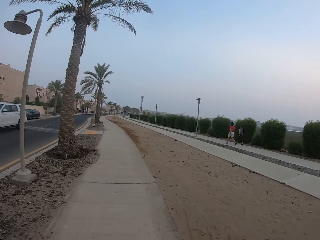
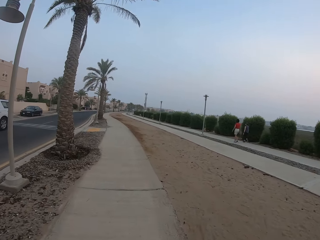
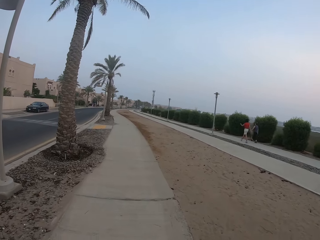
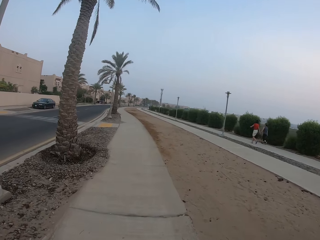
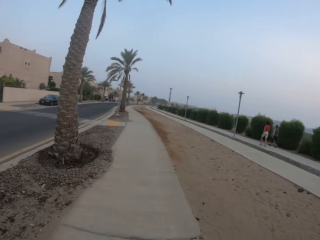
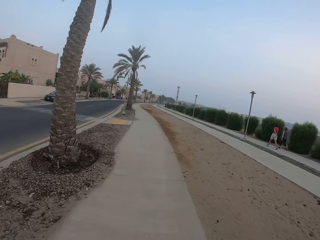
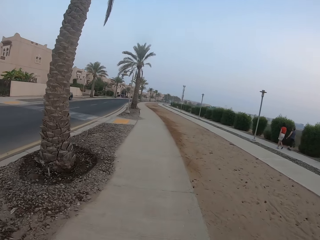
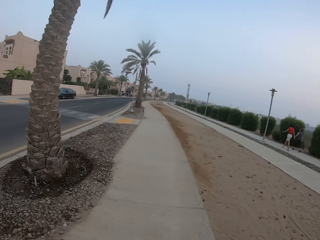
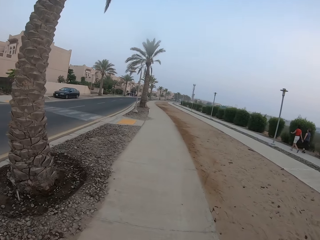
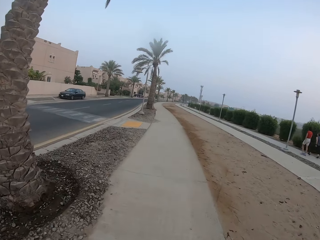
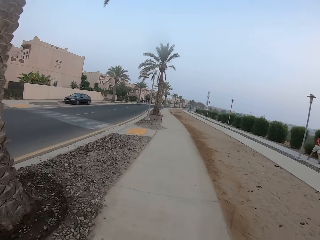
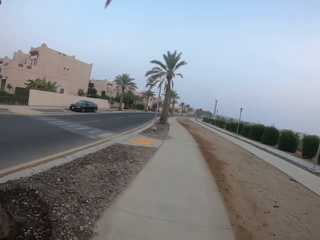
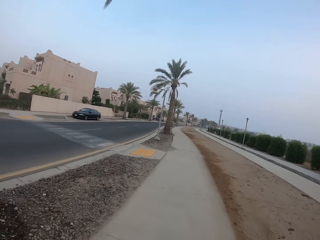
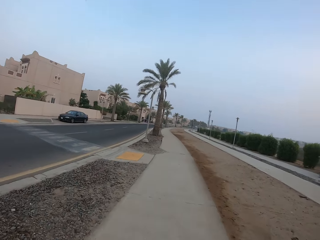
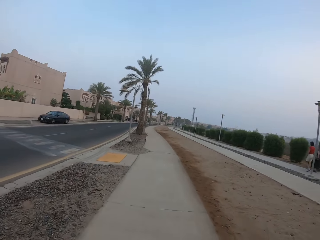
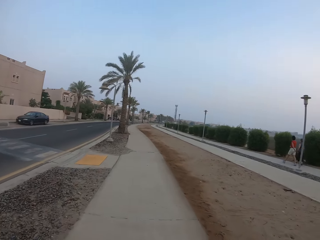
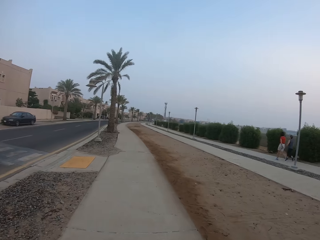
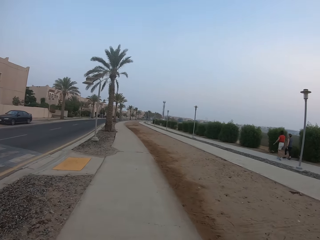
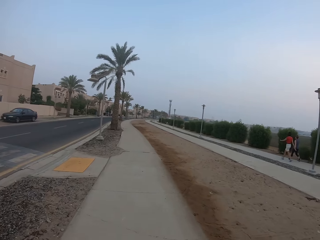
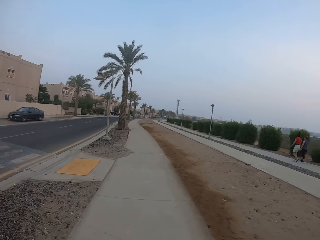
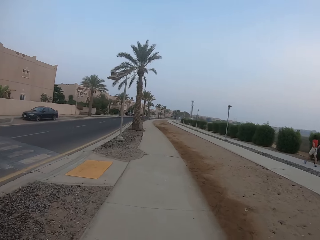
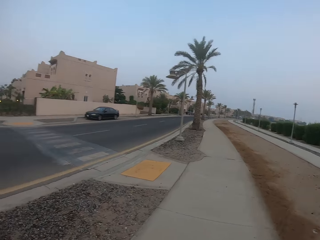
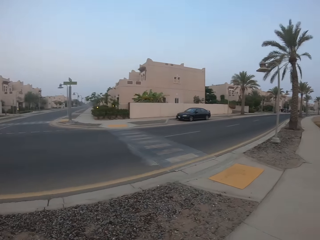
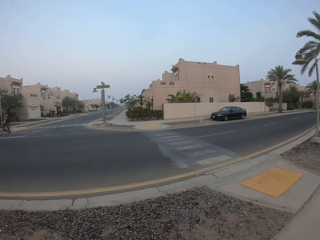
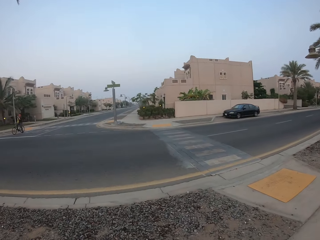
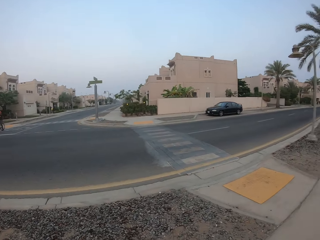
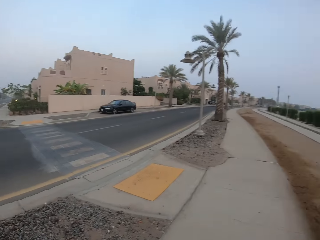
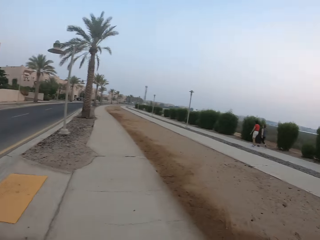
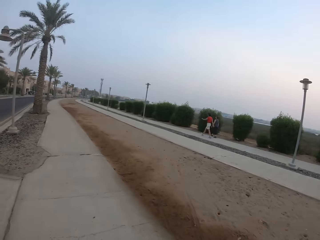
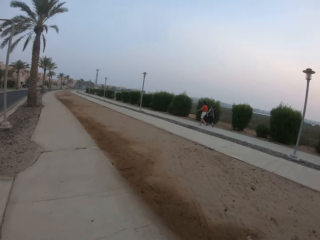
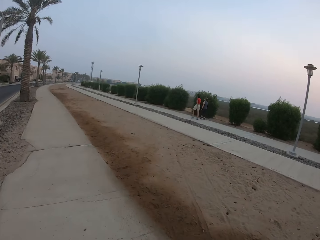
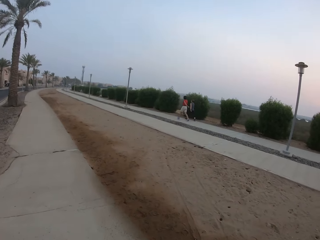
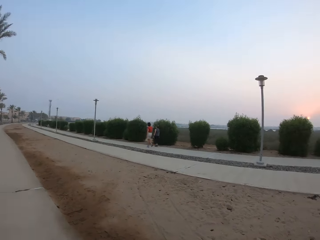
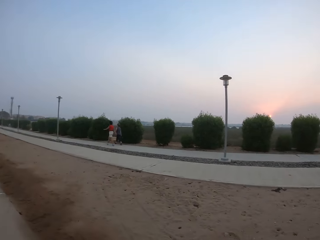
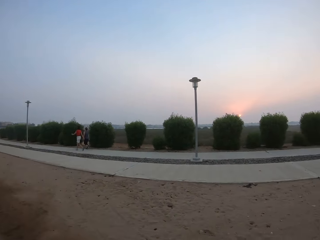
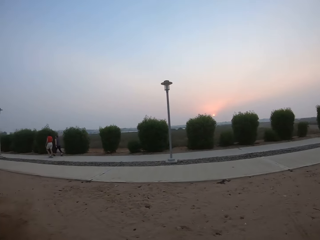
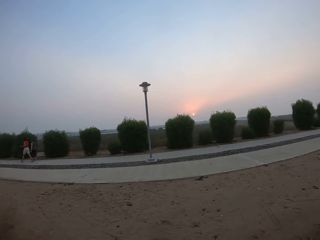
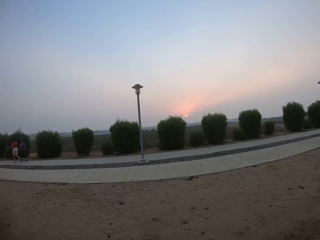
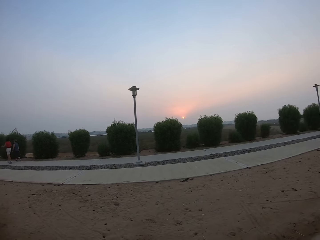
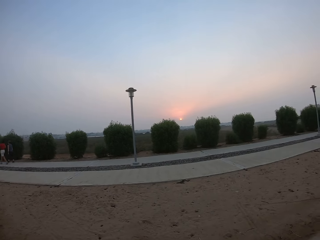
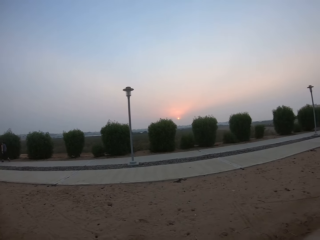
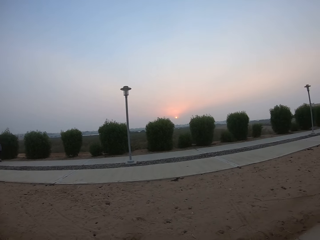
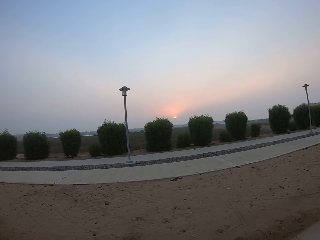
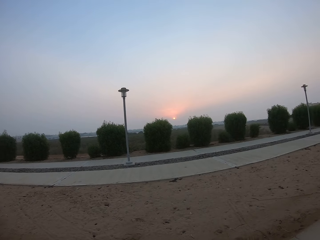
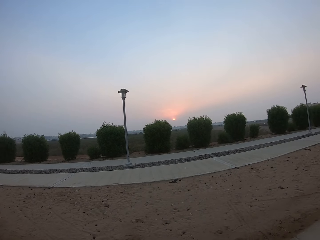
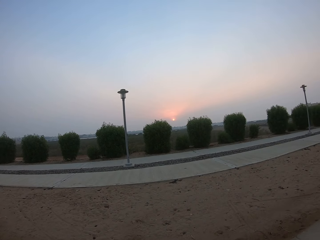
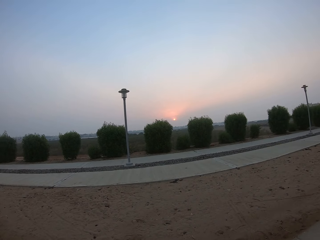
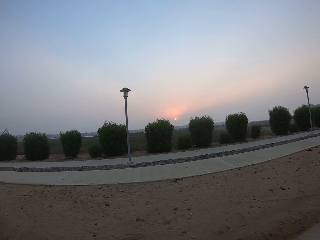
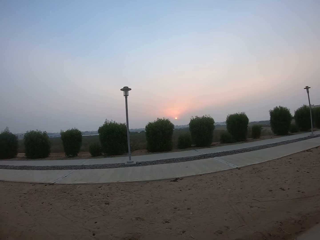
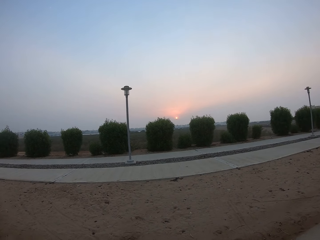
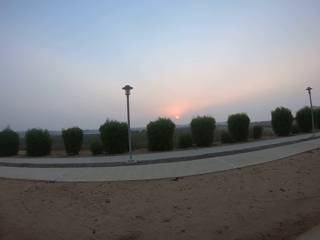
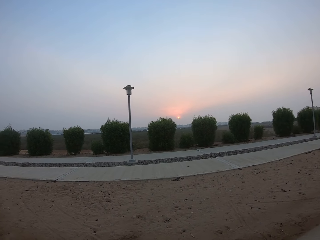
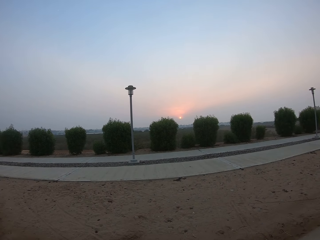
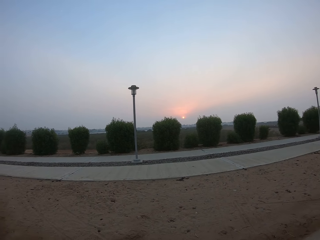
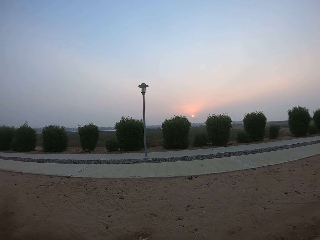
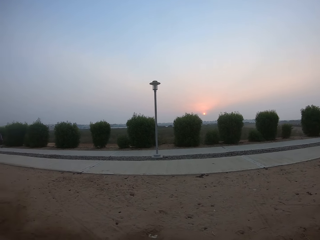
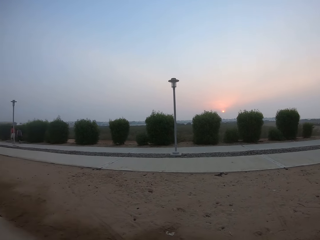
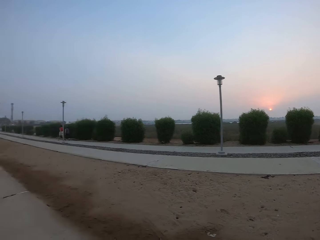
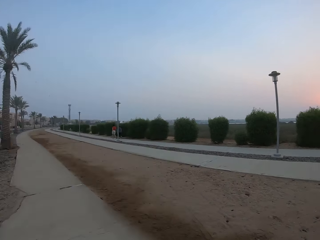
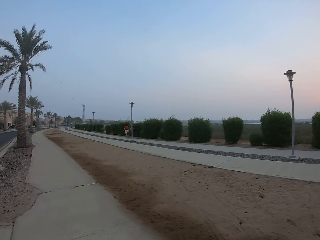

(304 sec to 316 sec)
The camera wearer looks around the area.

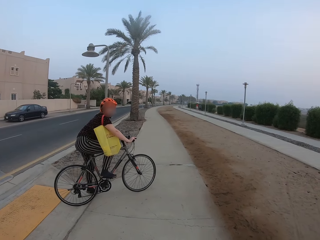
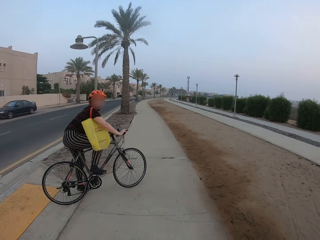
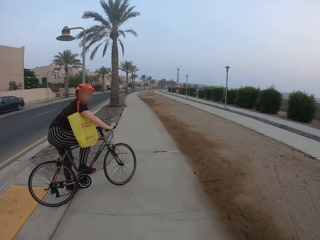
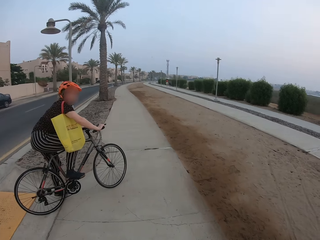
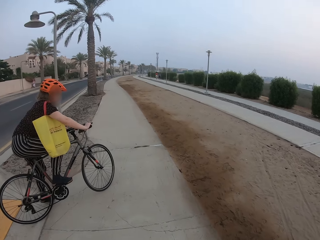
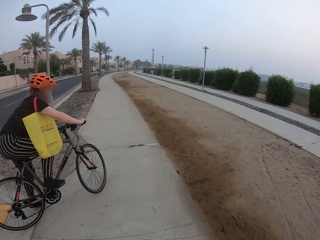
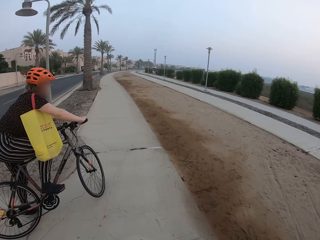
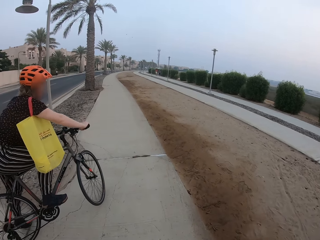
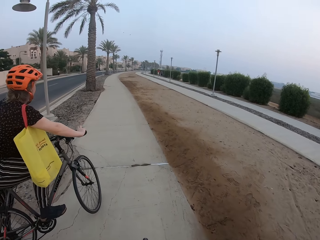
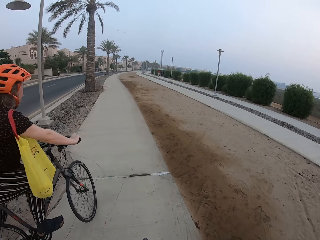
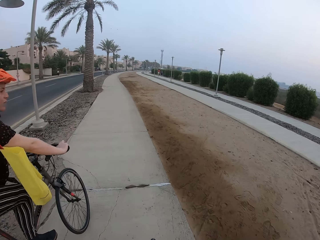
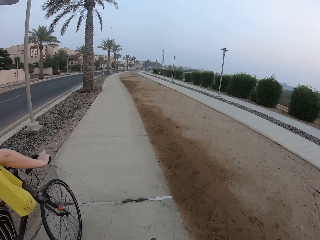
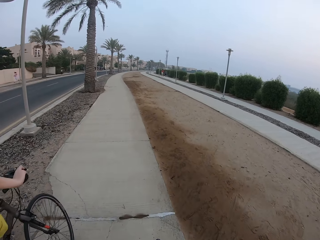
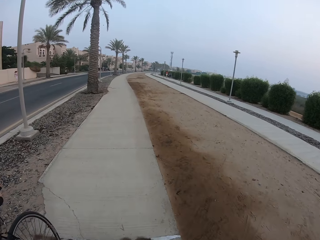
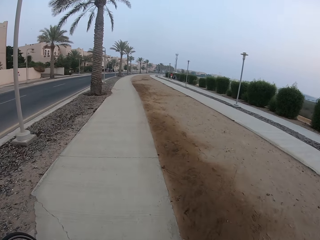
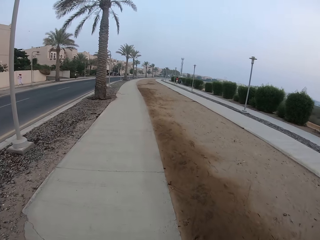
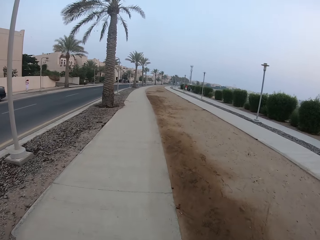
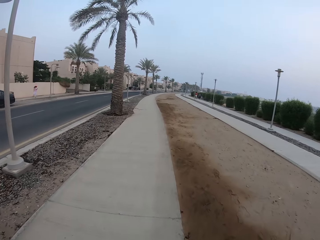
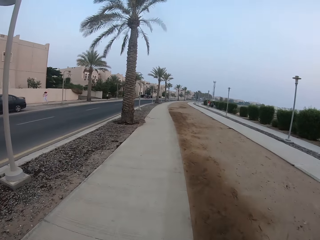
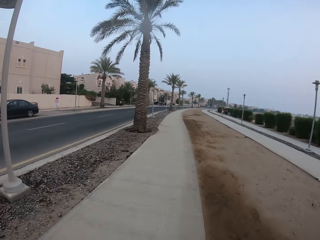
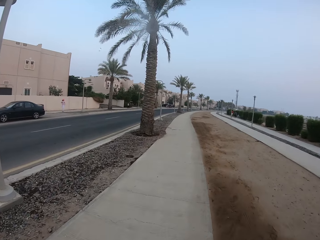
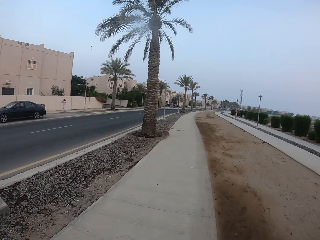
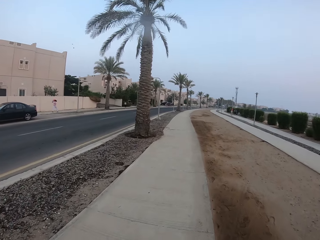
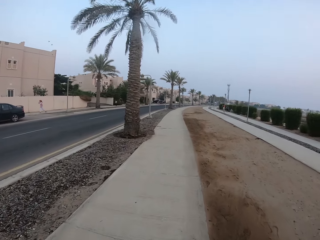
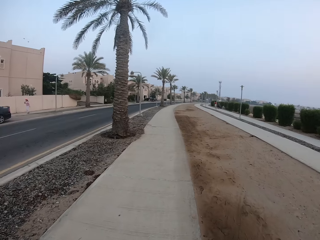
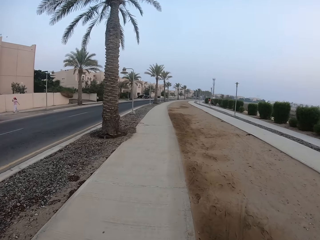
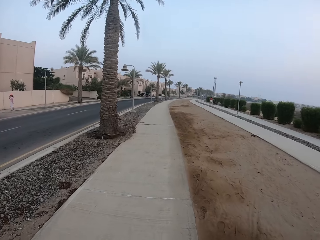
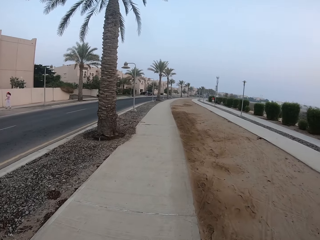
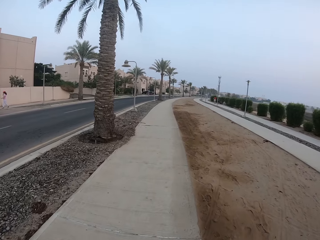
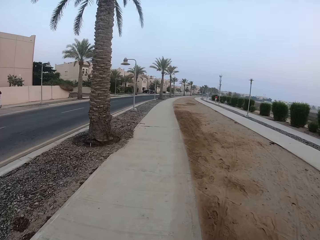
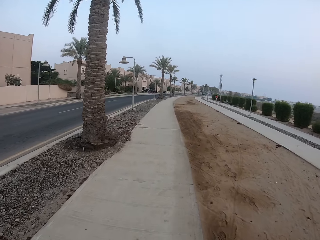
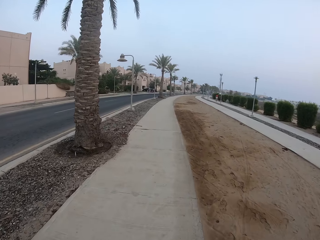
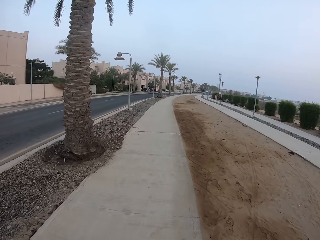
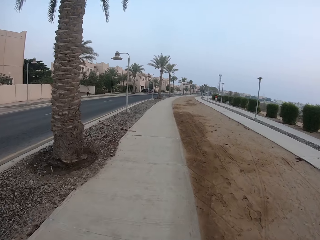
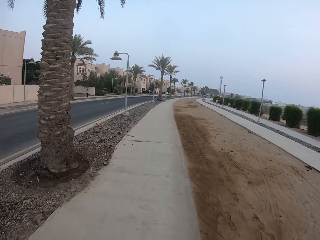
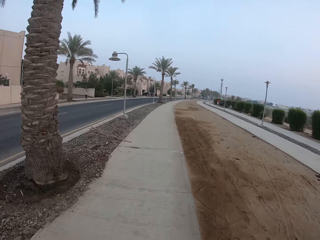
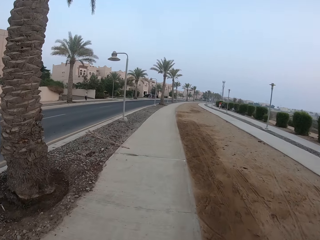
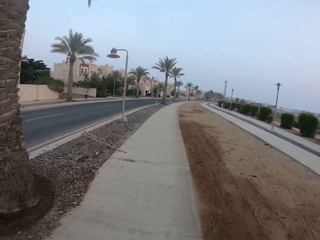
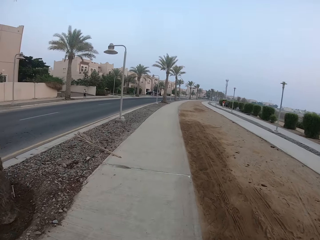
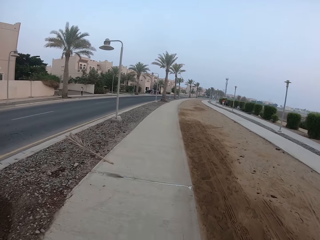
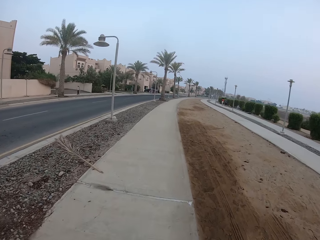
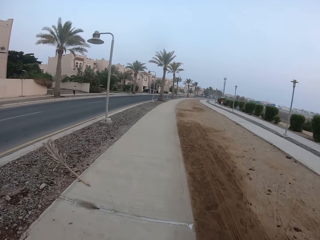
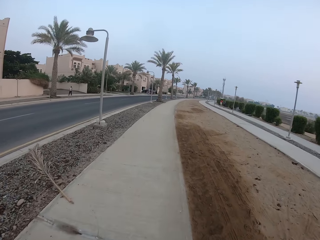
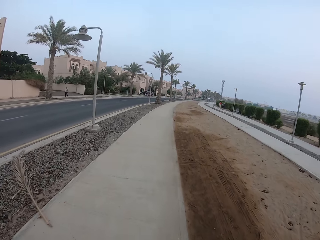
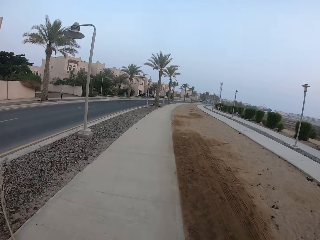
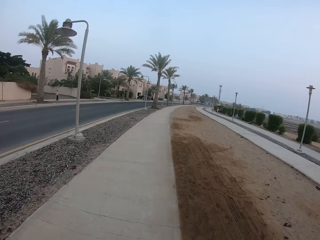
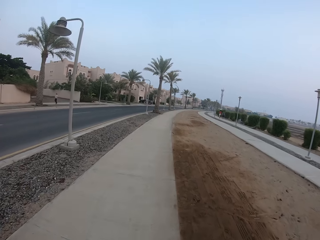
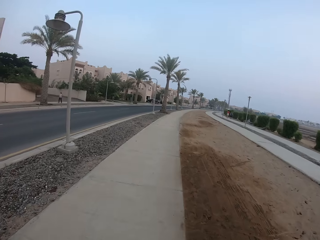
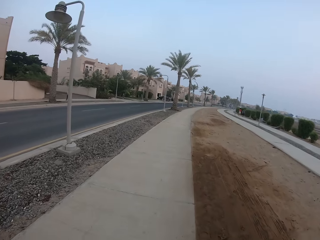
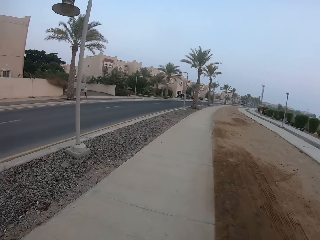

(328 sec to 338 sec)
The camera wearer diverts the way. They cycle on the pavement. They cycle.
